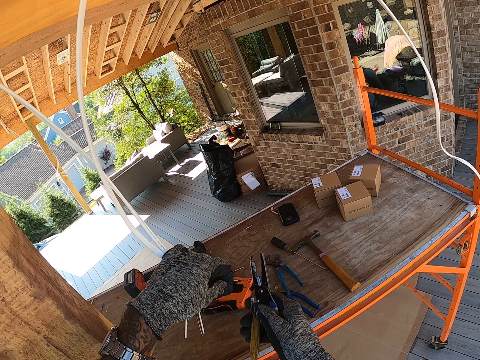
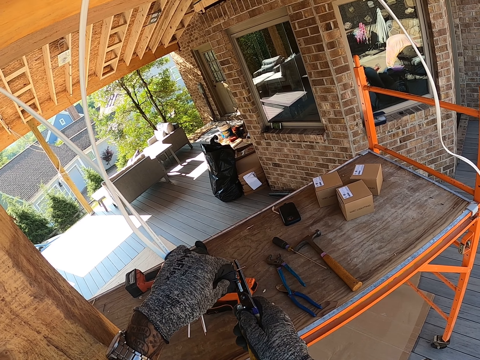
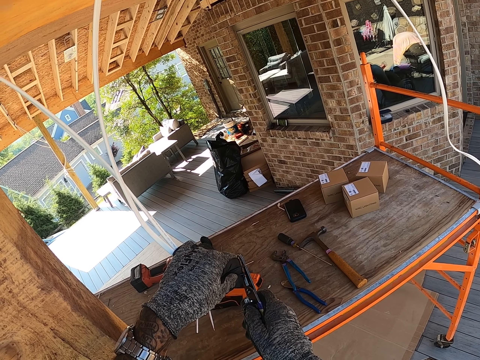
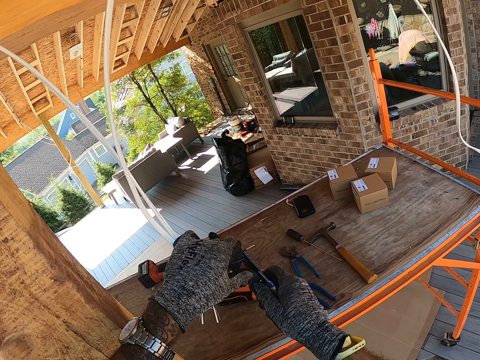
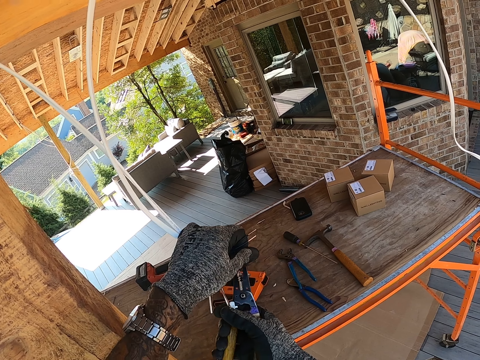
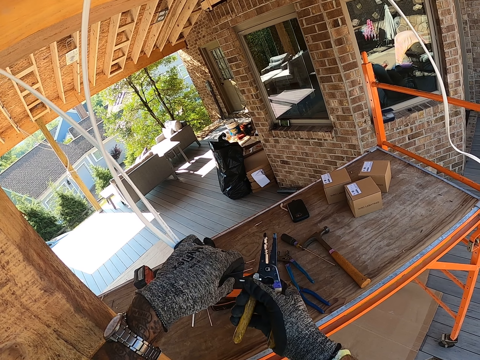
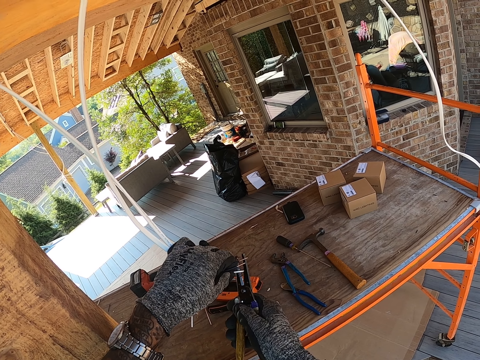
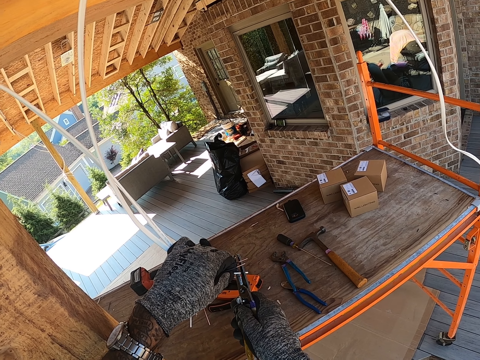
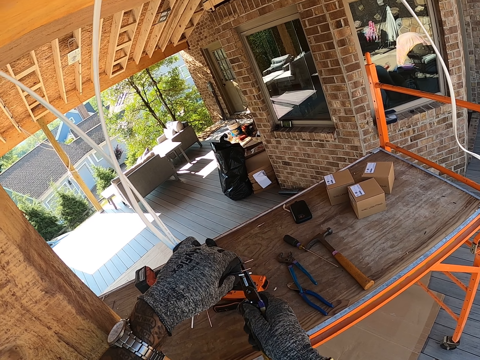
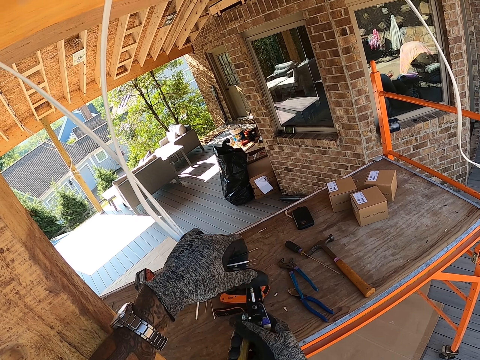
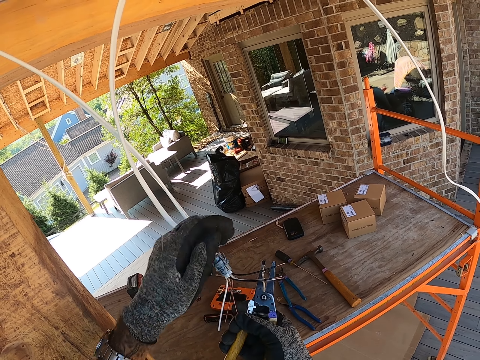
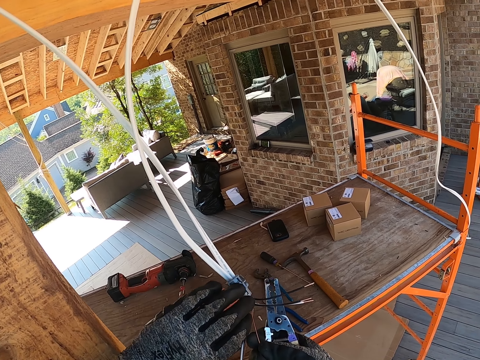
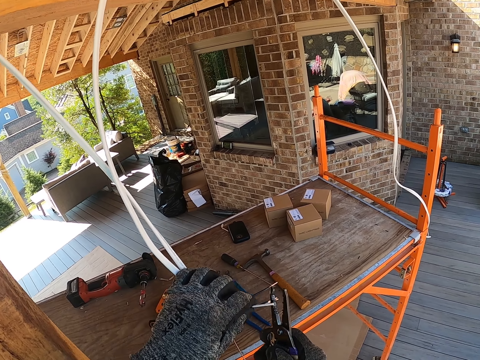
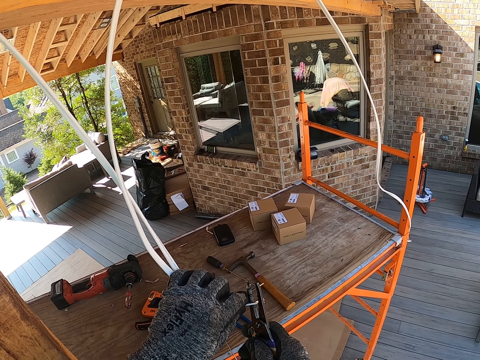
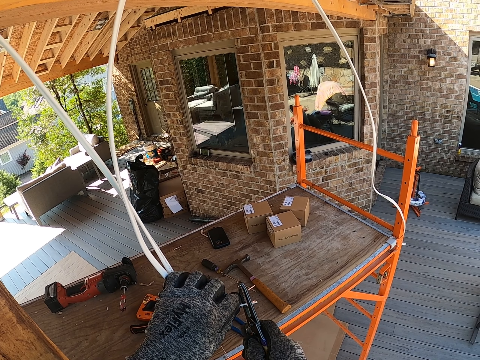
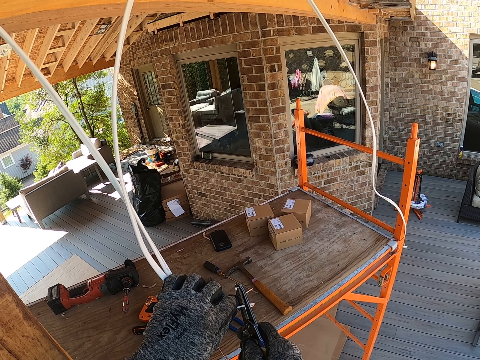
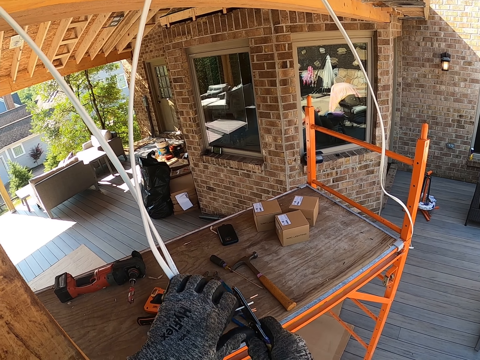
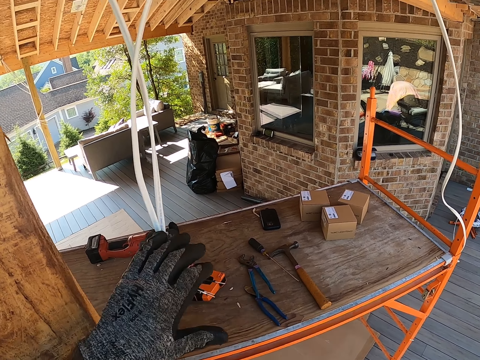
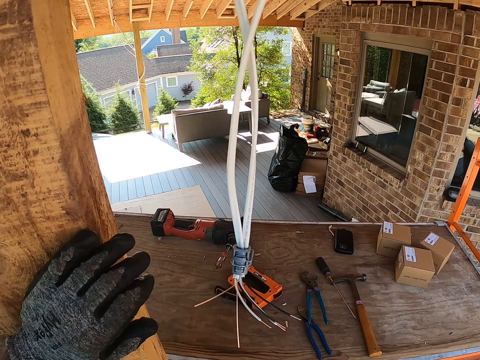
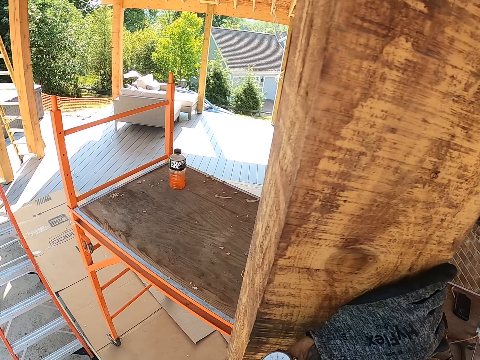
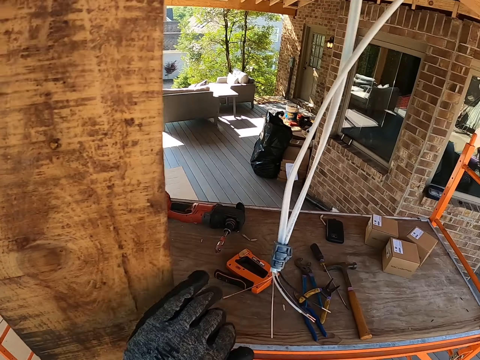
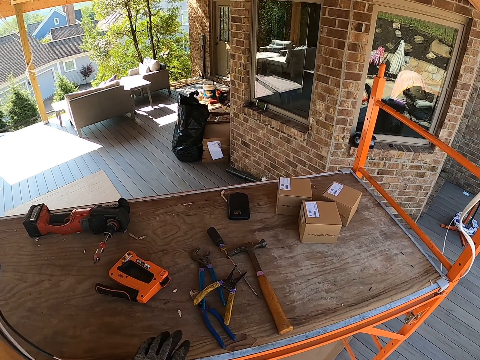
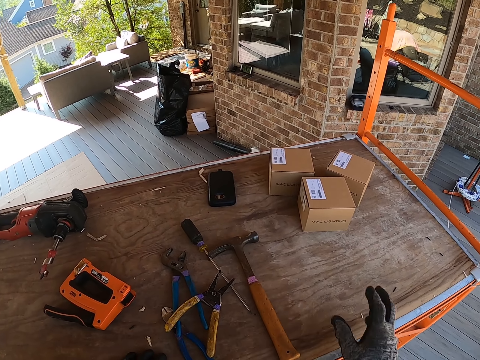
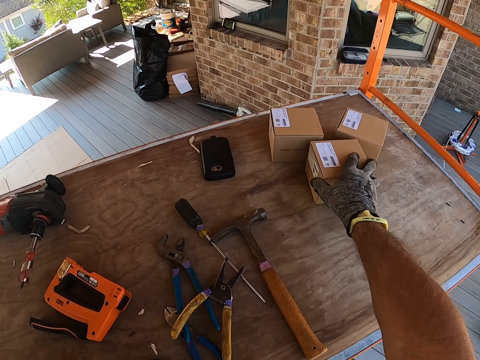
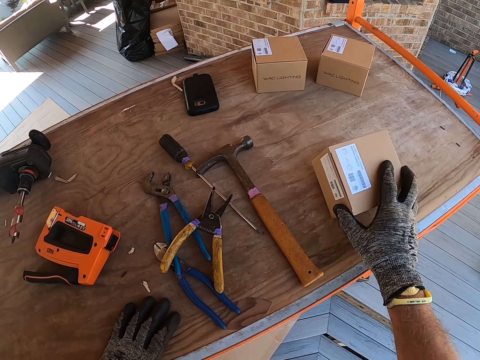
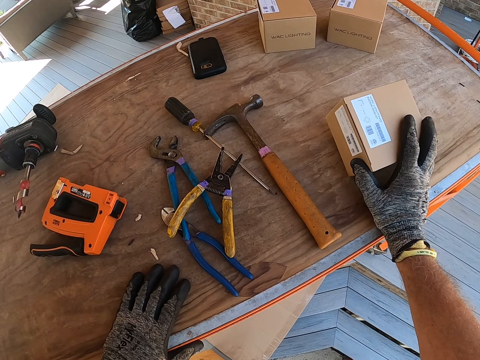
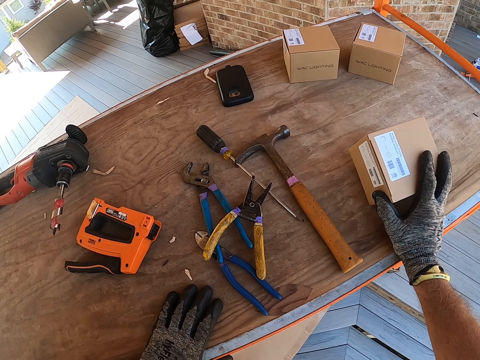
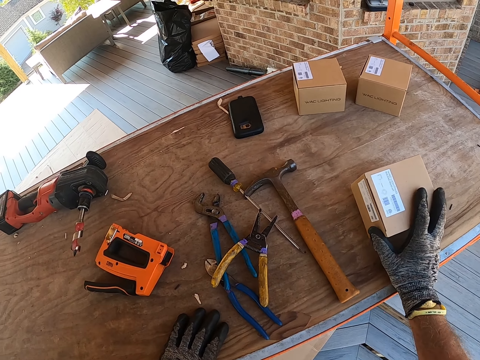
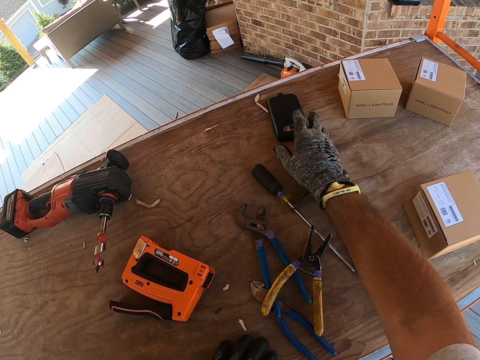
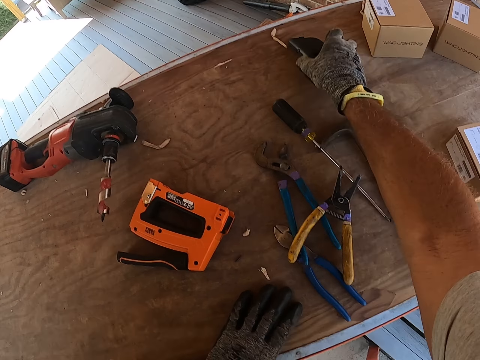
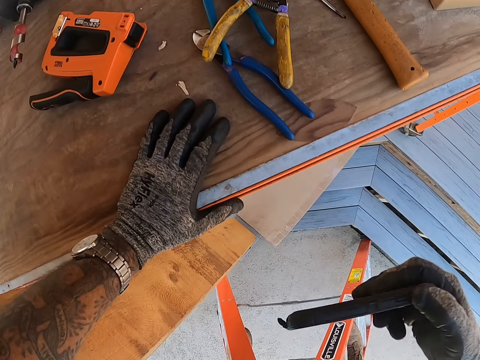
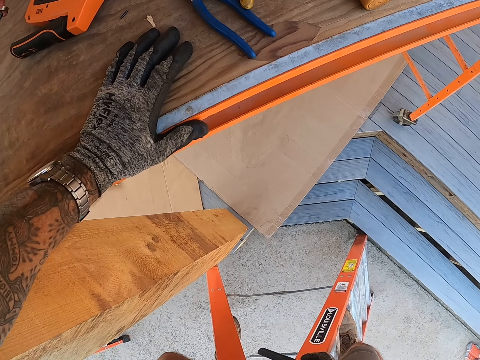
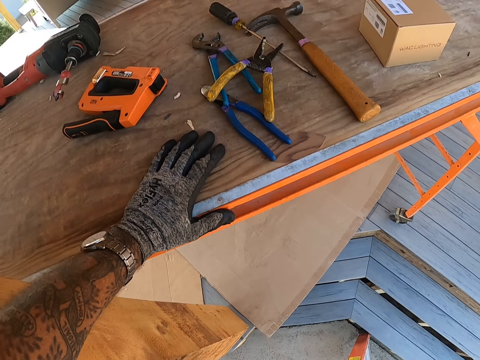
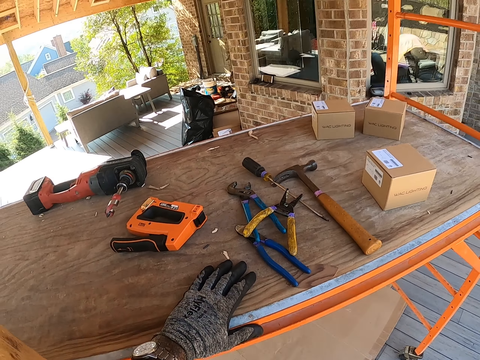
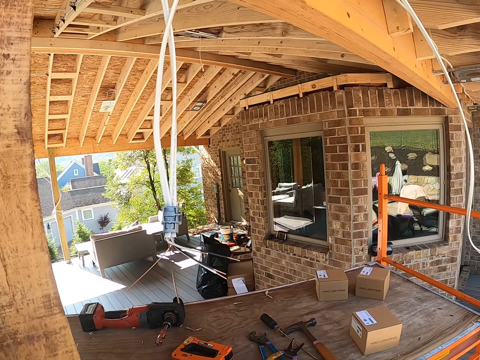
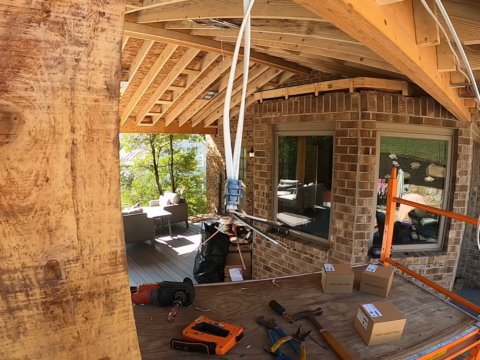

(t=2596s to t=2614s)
The camera wearer cuts the cable wire. They cut the cable wire again. They pull a small box on the table. They pick up the box. They pick up a phone.

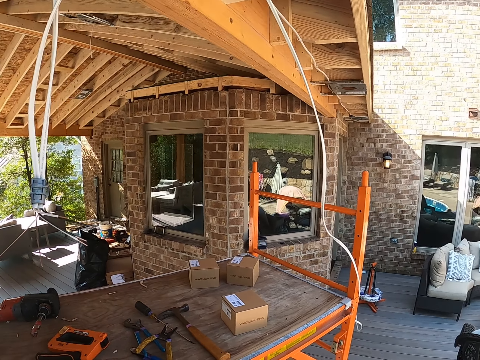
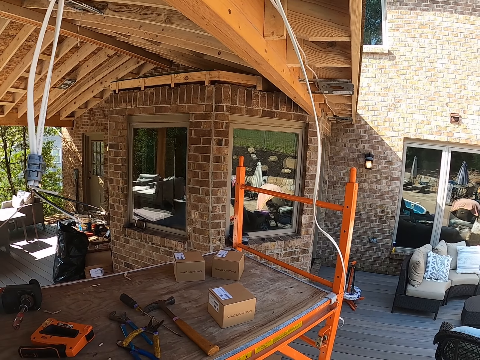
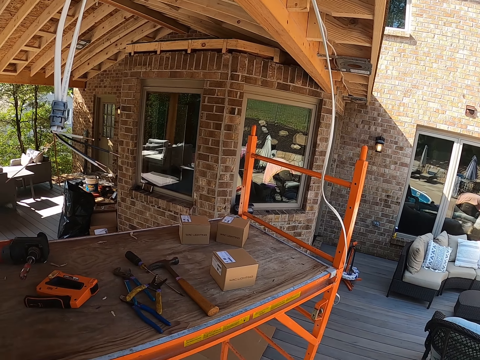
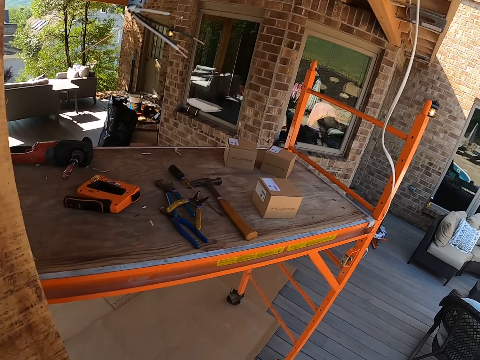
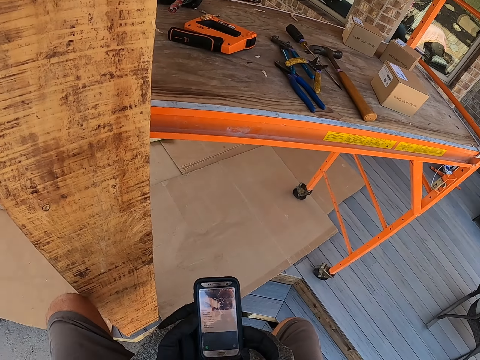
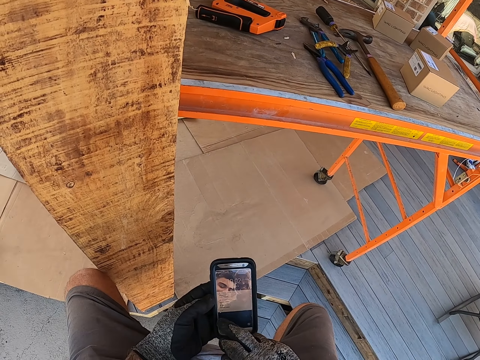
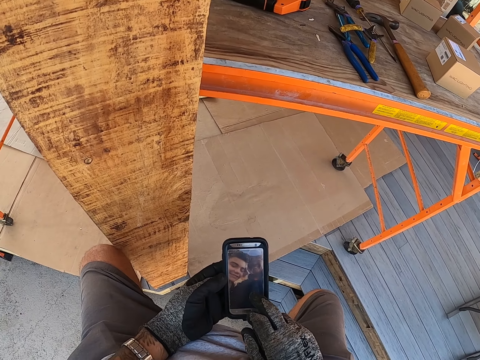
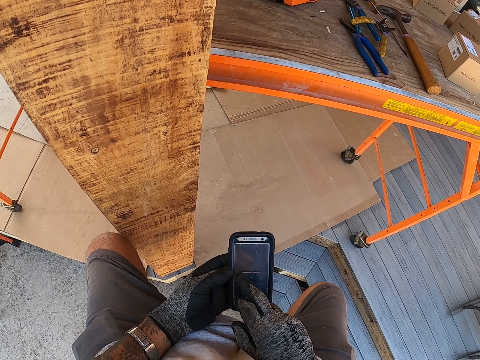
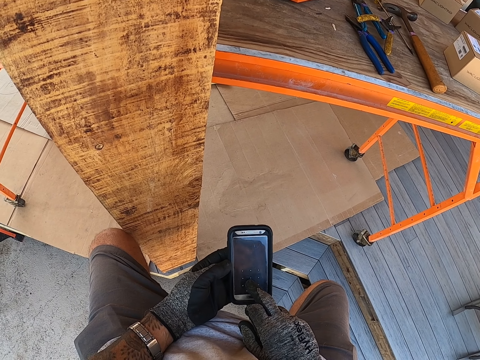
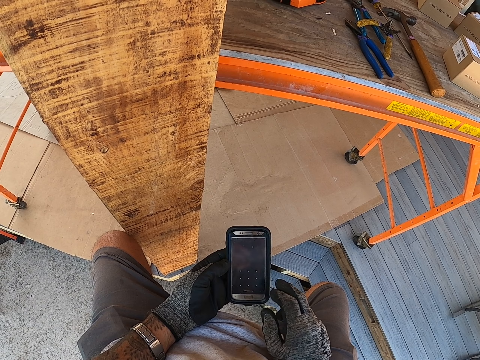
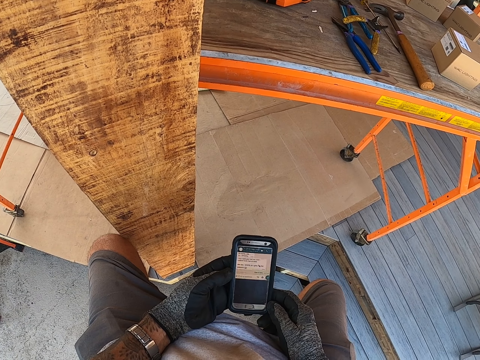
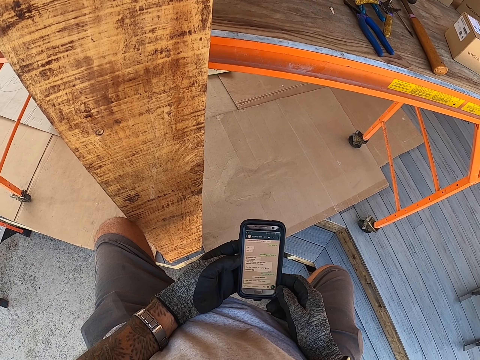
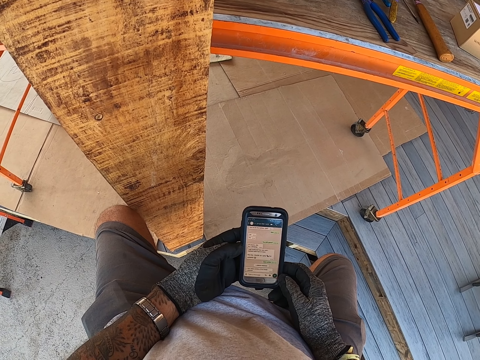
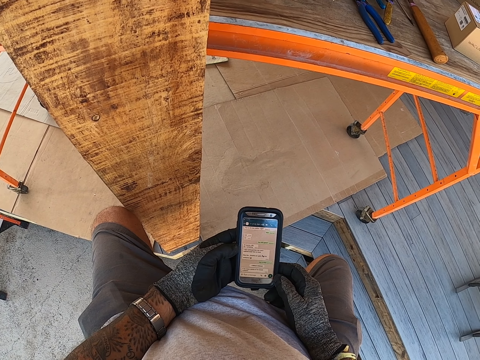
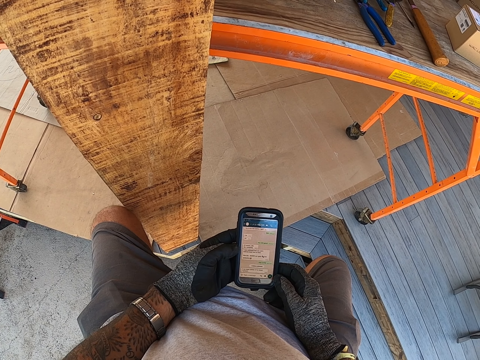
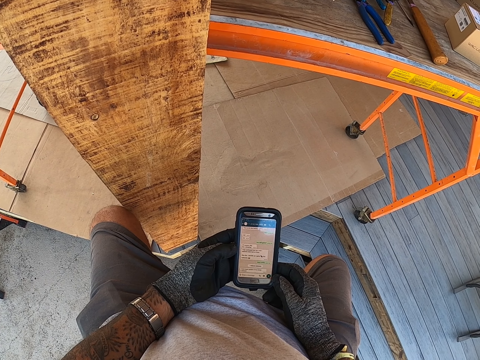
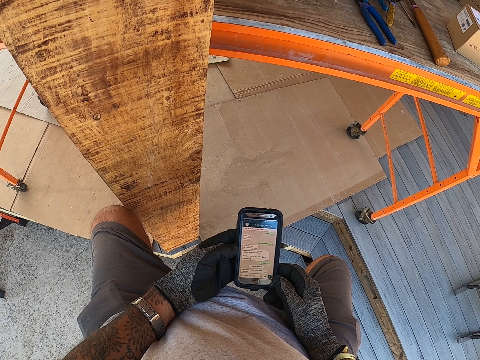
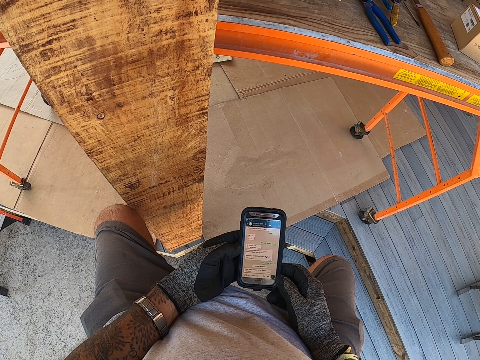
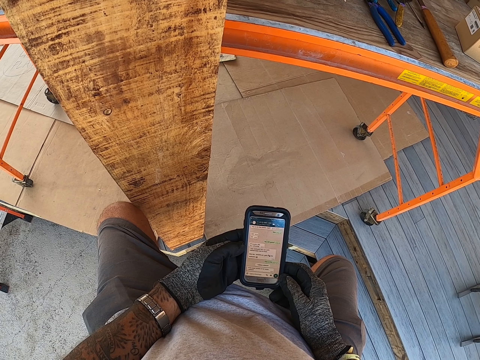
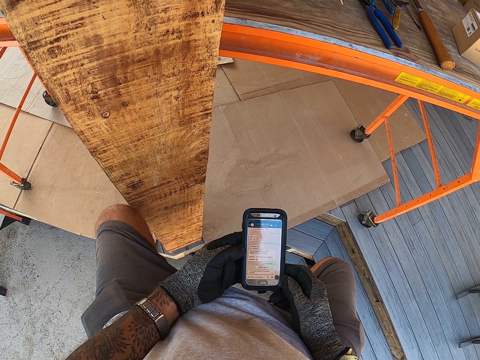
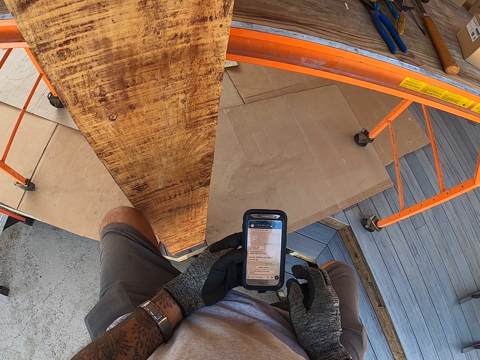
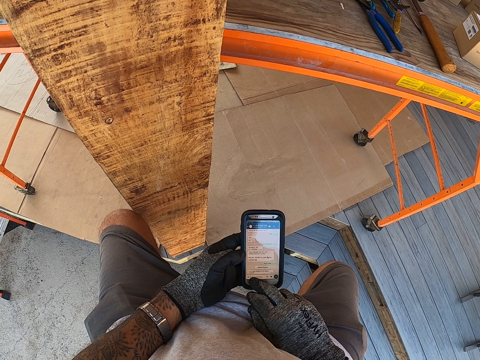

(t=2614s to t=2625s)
The camera wearer operates the phone.
